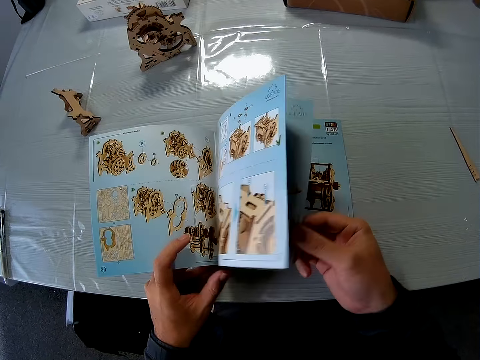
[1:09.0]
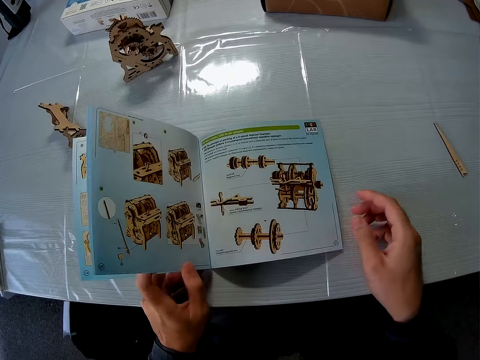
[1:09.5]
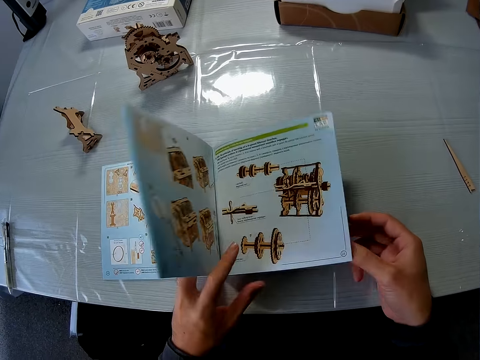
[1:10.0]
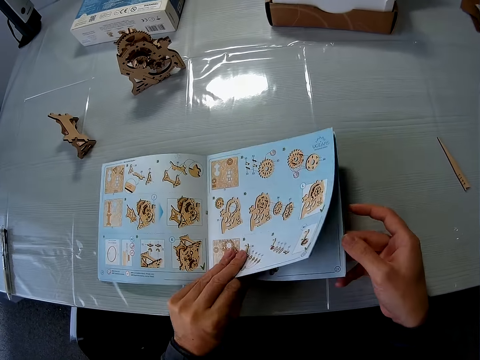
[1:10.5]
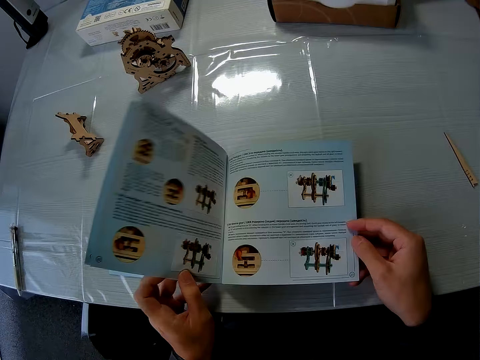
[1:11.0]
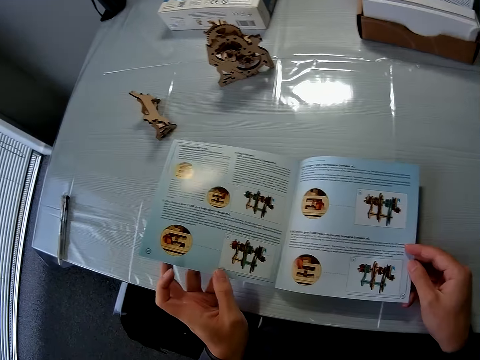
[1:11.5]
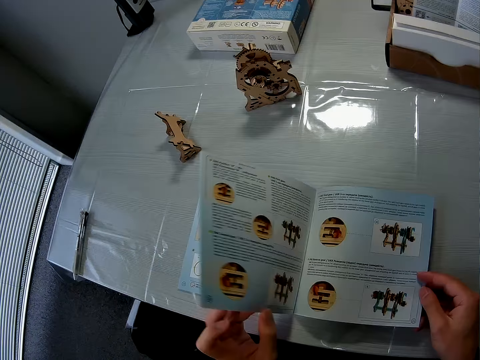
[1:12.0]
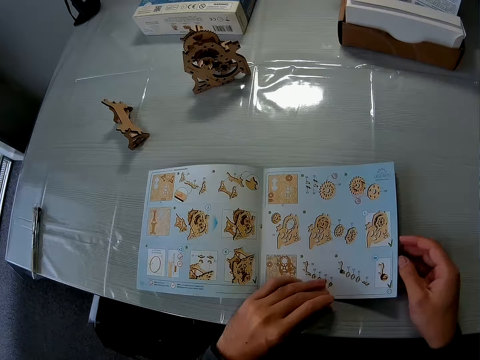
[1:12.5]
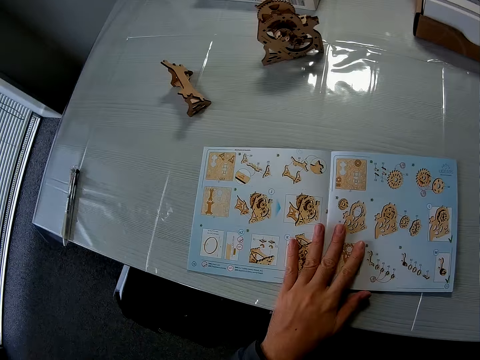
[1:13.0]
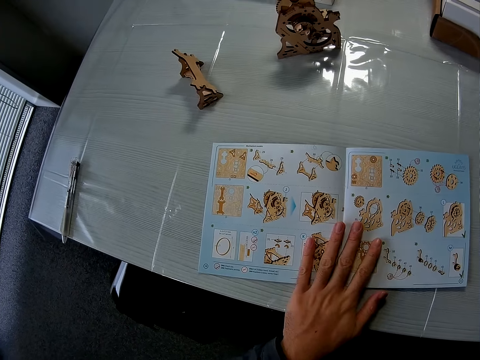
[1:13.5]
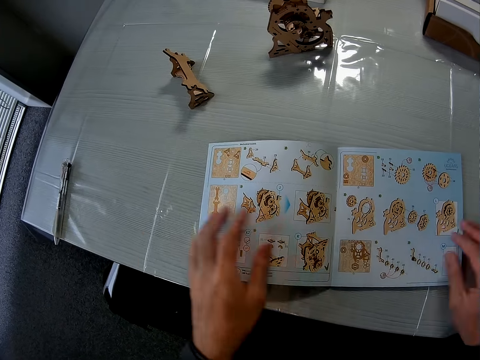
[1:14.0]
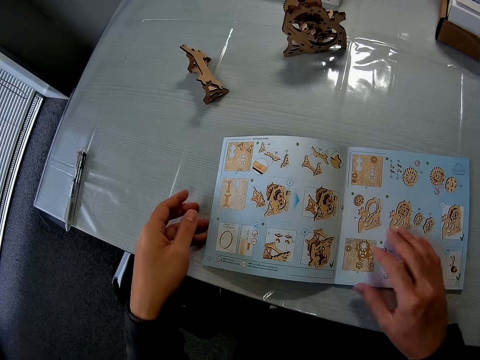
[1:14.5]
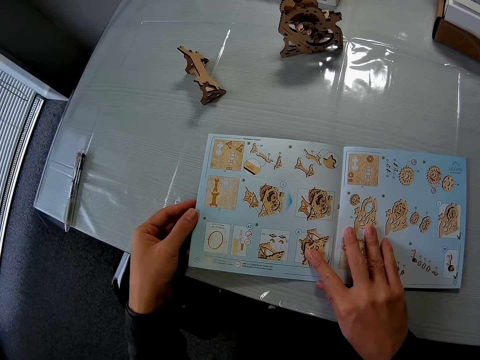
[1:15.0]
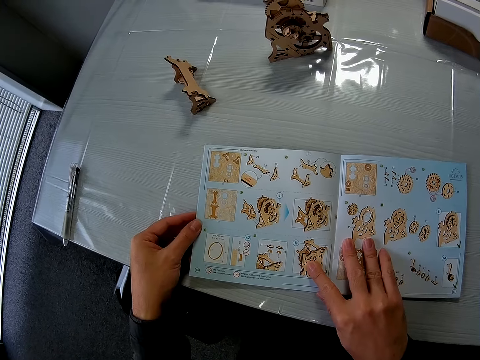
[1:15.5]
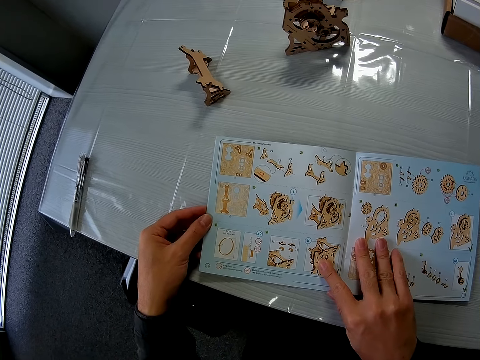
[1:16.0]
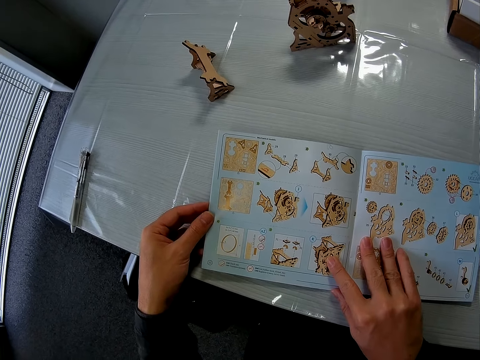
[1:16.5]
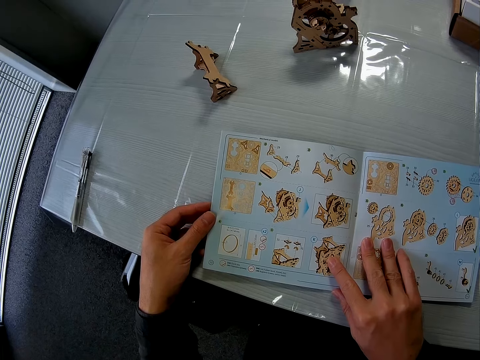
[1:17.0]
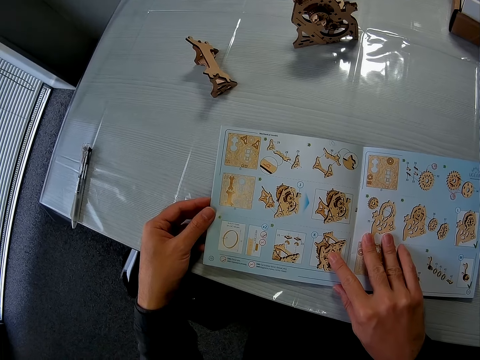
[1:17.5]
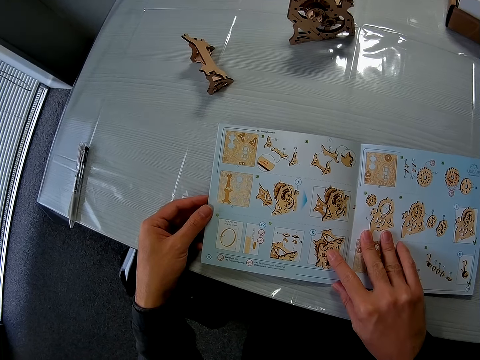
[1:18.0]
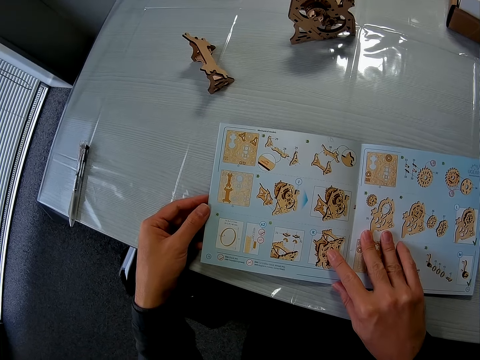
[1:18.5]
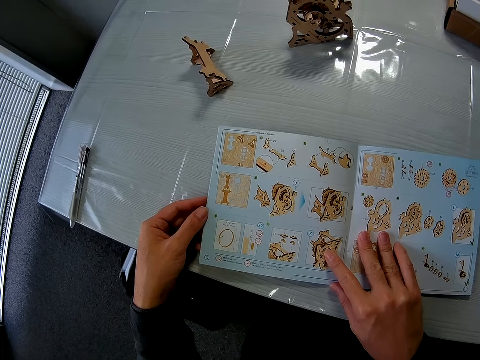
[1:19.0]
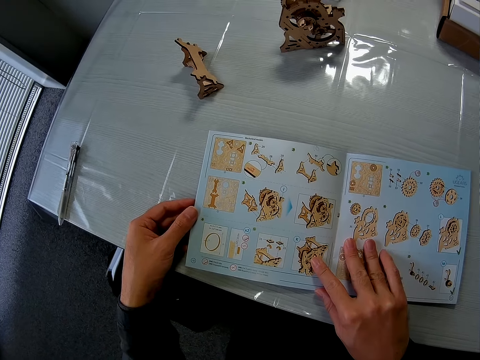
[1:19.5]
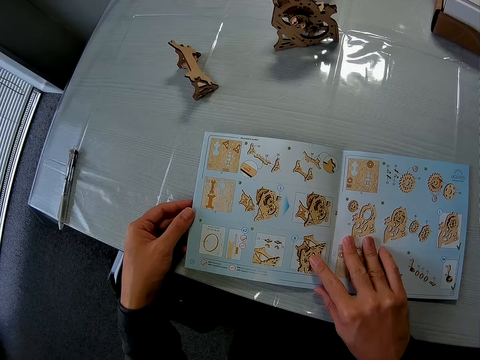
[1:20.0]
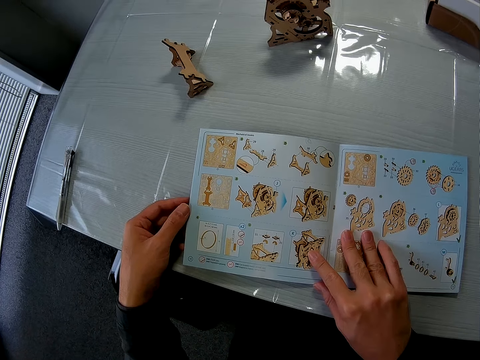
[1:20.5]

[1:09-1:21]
The camera wearer holds an instruction book. He opens the instruction book. He holds the instruction book. He rests his left hand on the instruction manual. He holds the instruction manual with his left hand. He swings his hand. He rests his right hand on the instruction manual.

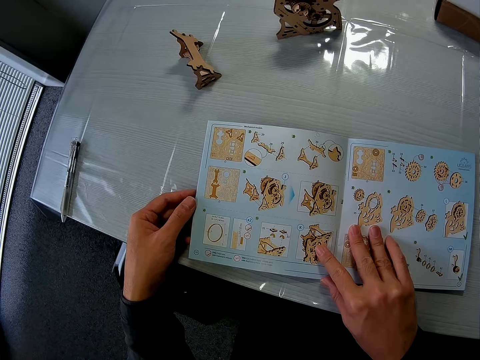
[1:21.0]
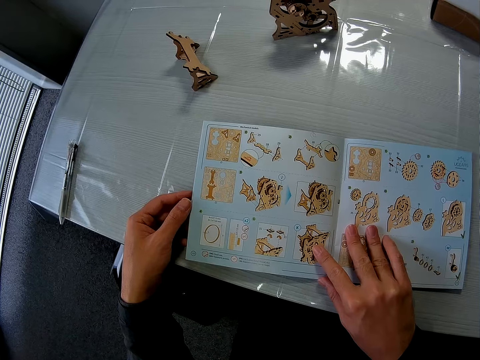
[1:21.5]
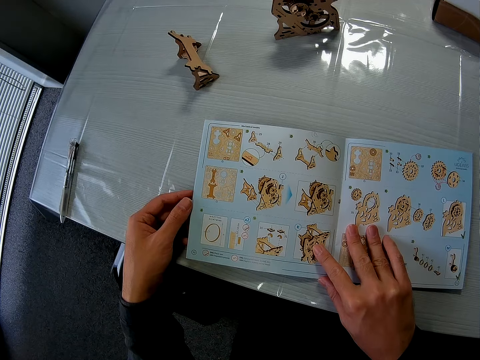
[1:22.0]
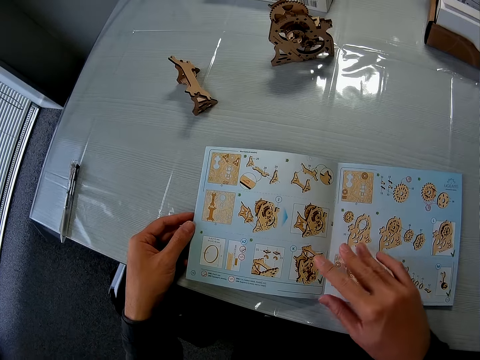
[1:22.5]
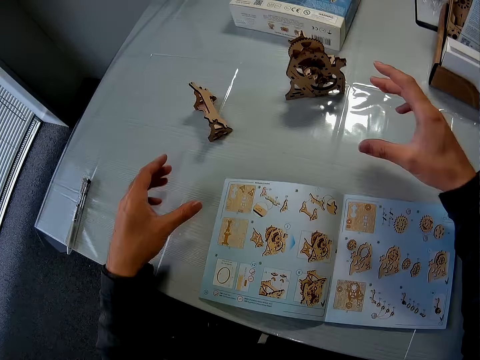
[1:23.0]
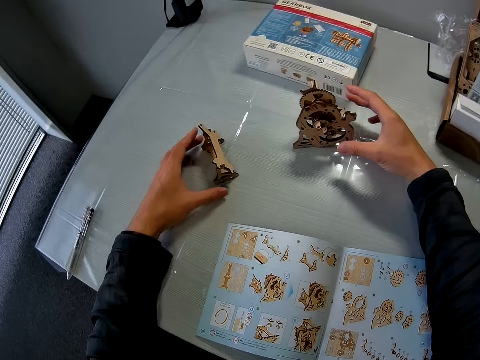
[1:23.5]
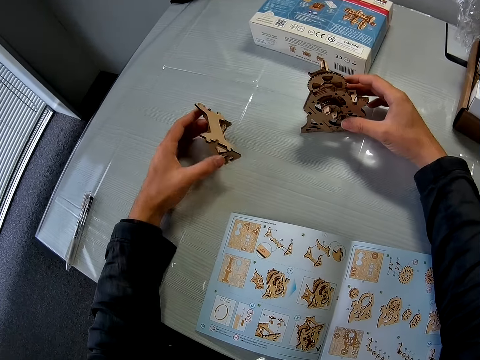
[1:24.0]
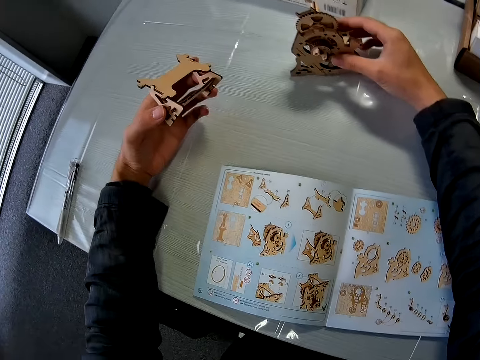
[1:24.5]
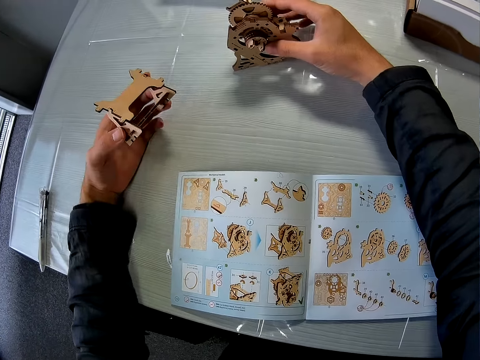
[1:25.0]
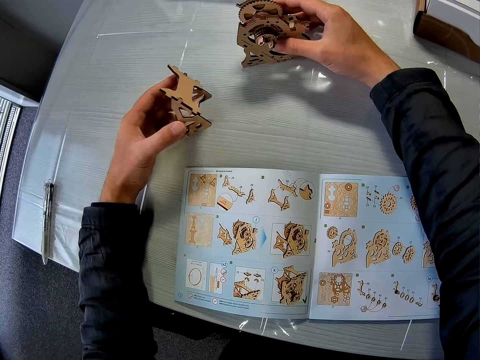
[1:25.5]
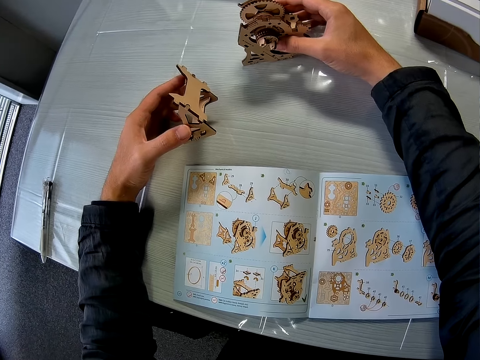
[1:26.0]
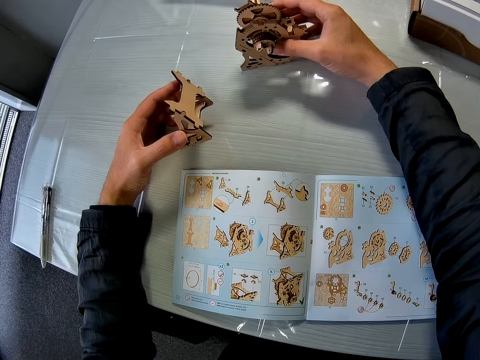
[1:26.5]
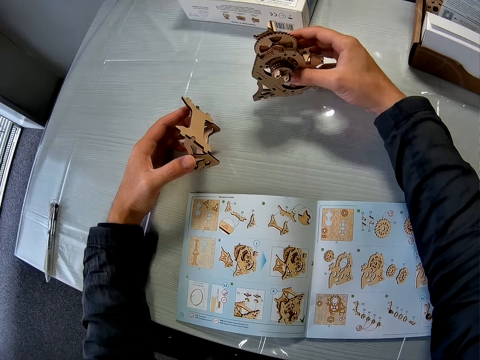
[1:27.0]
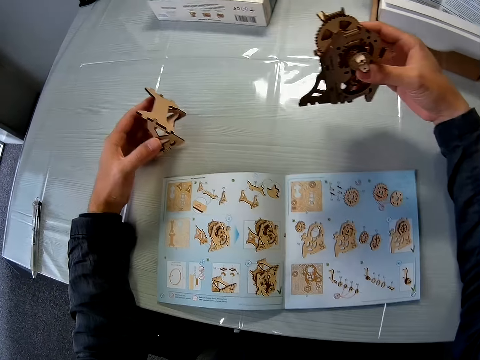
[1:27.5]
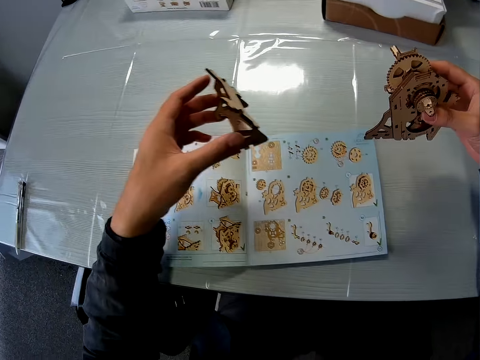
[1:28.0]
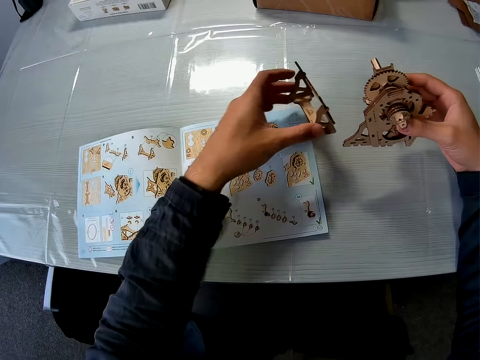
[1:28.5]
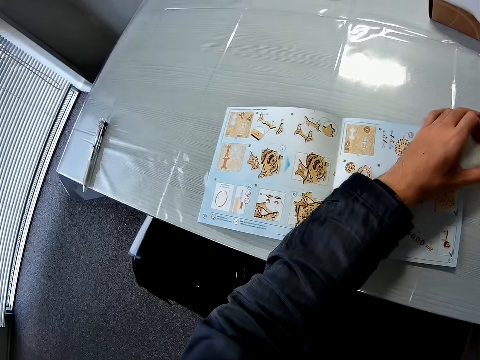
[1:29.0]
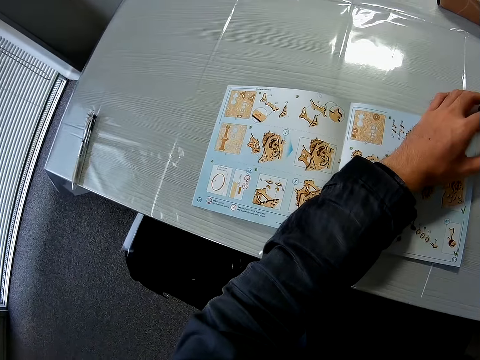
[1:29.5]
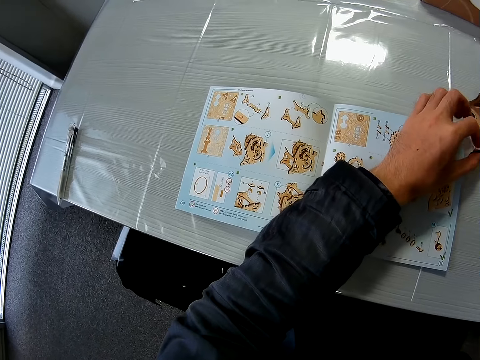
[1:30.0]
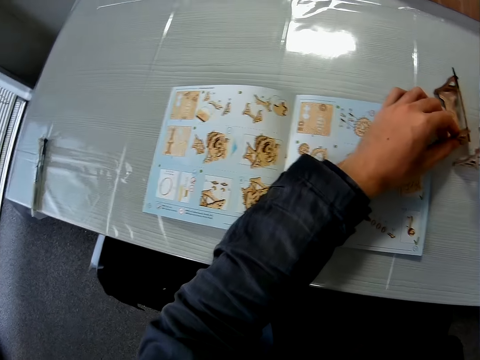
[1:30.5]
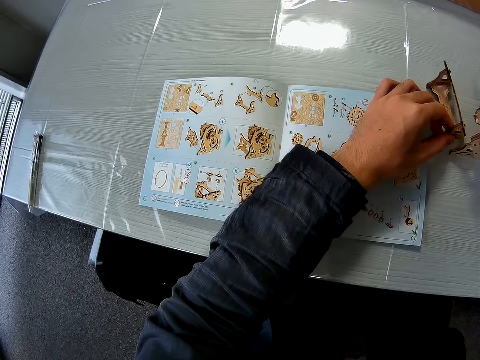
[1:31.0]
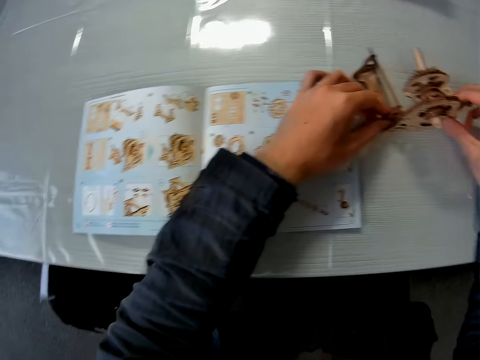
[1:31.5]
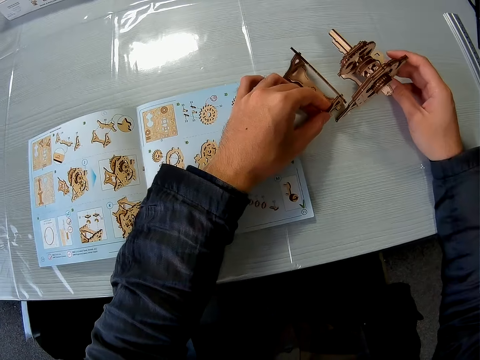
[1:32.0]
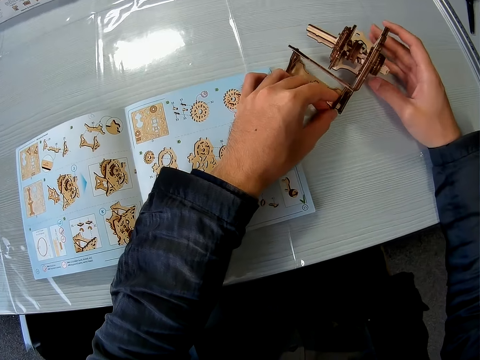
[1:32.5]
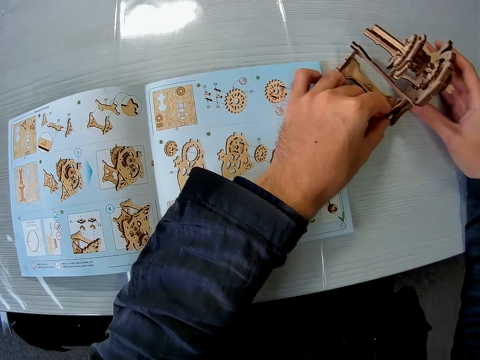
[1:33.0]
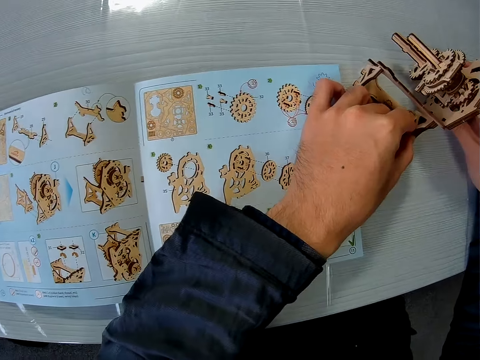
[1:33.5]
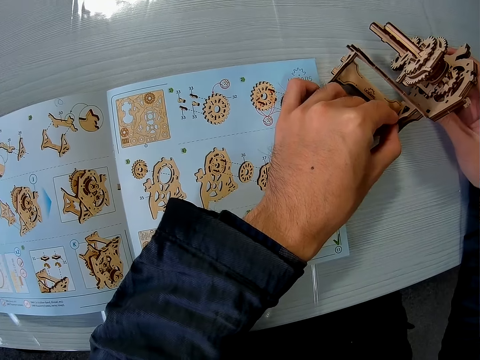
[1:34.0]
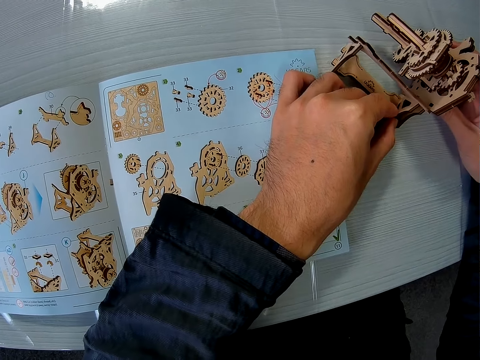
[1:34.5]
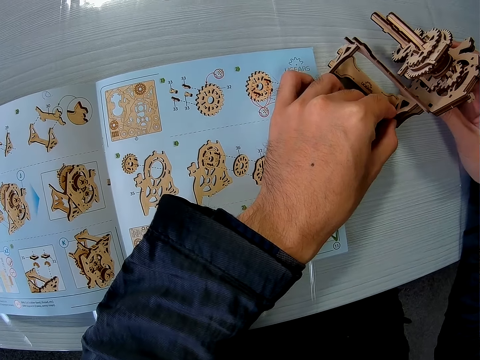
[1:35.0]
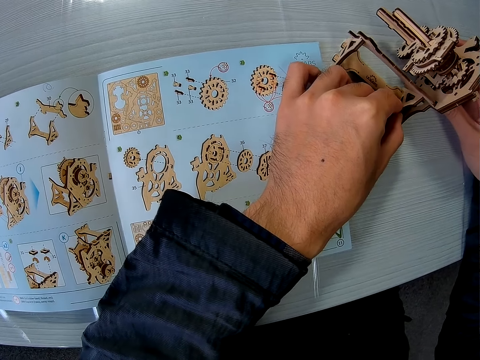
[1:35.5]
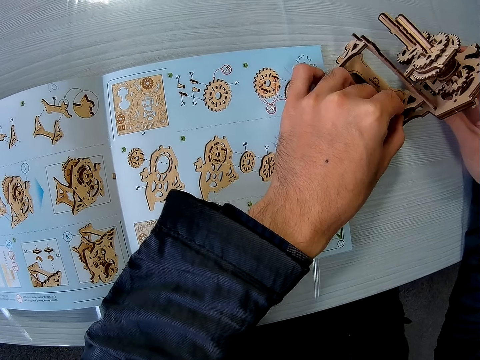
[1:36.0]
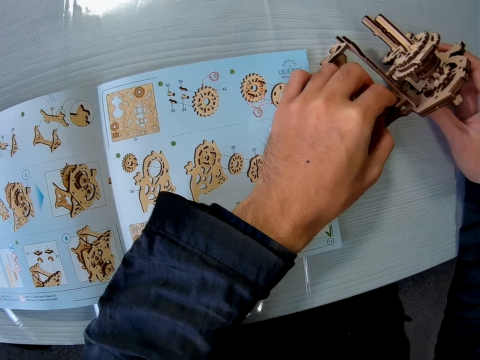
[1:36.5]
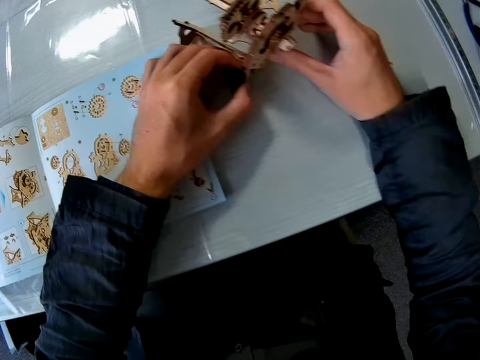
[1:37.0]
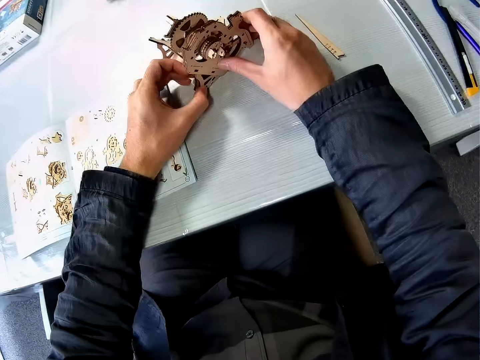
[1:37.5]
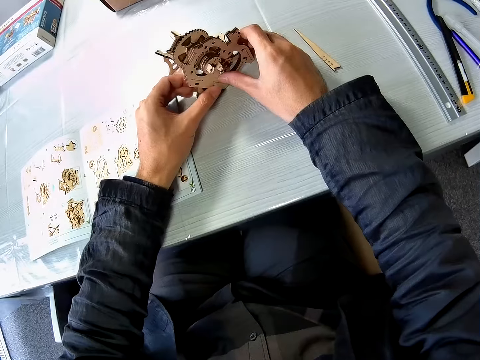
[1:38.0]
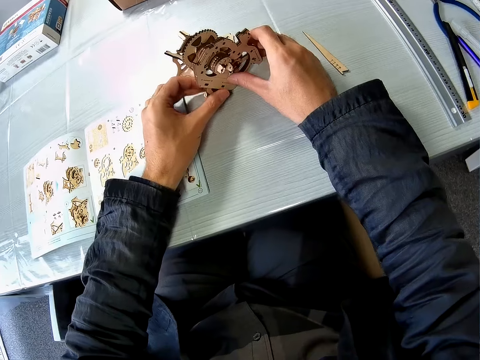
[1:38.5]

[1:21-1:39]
The camera wearer picks up the joined puzzle piece or cast base from the table. He holds the cast base. He picks up the mechanical model or gearbox from the table. He places the mechanical model together with the joined puzzle piece on the table. He moves the mechanical model together with the joined puzzle piece on the table with both hands. He holds the gearbox and holds the cast base. He attaches the joined puzzle piece to the mechanical model with both hands.
